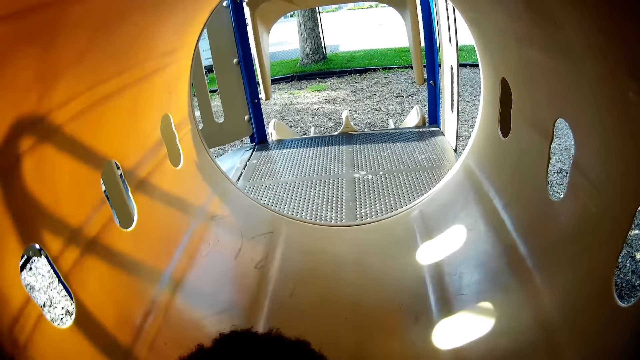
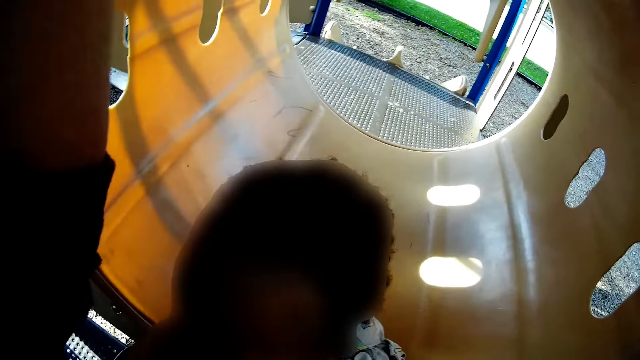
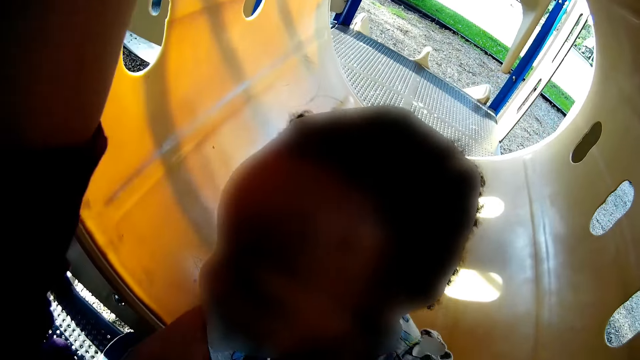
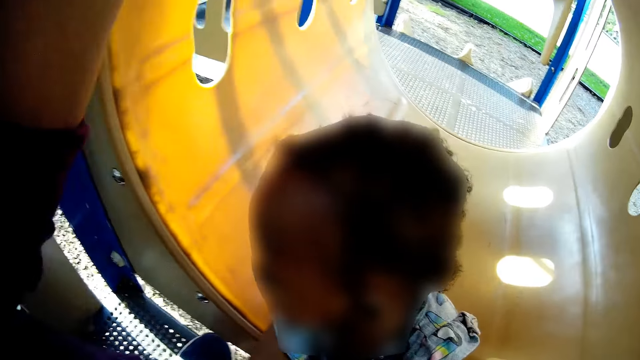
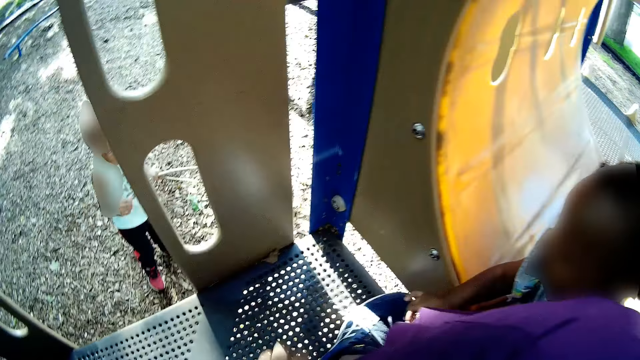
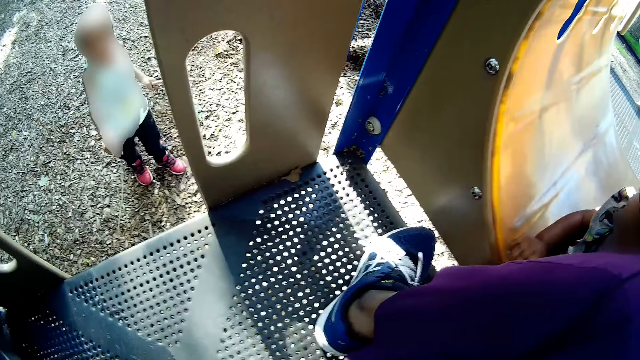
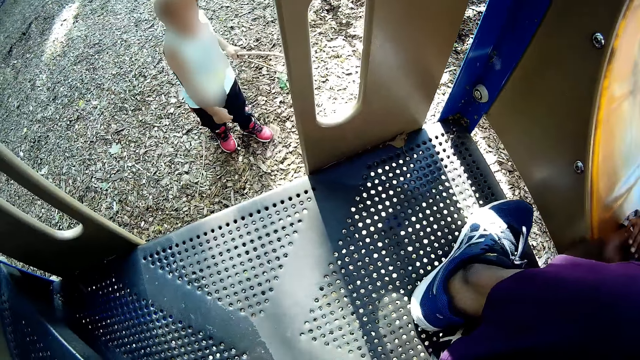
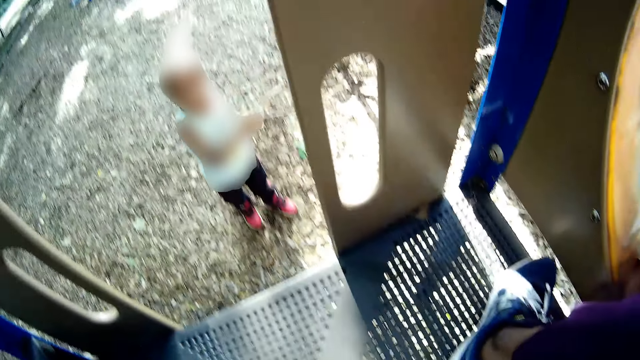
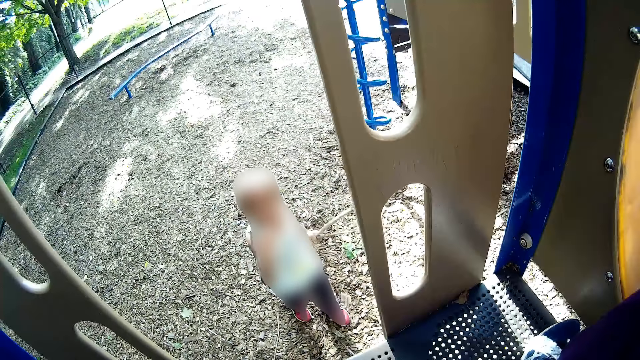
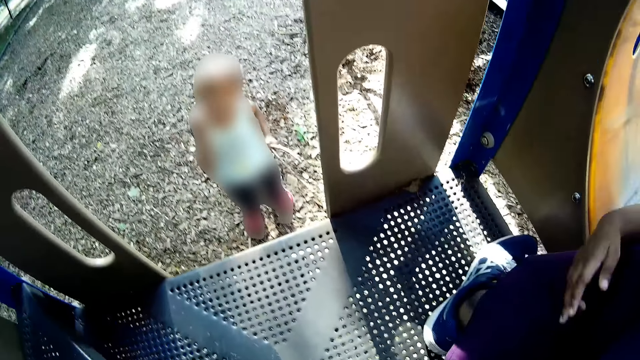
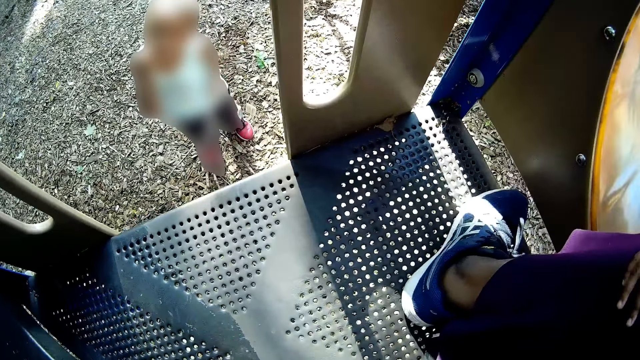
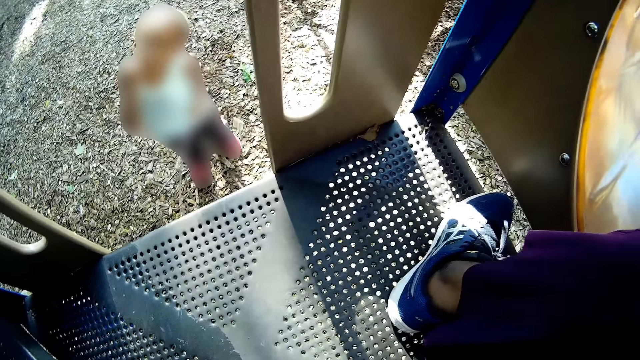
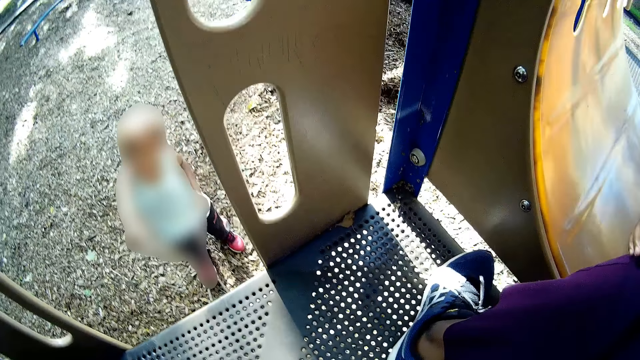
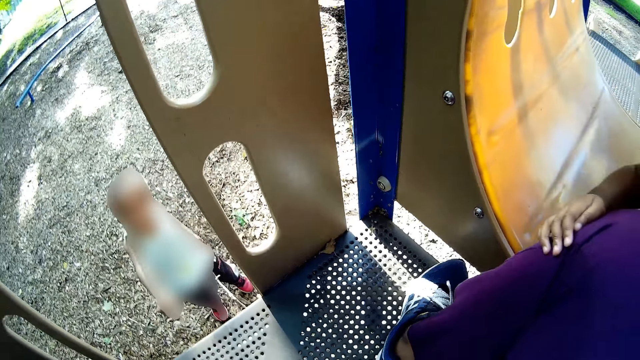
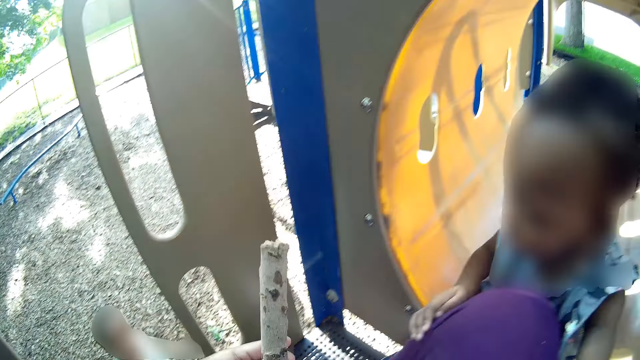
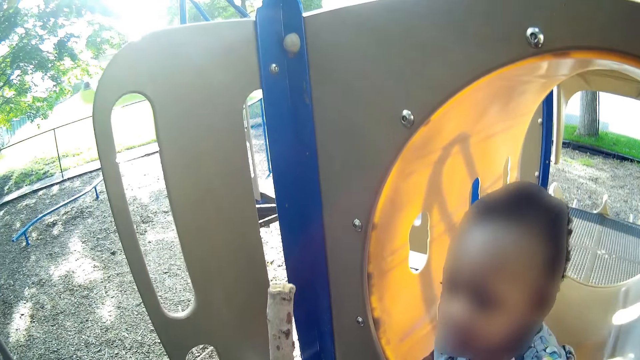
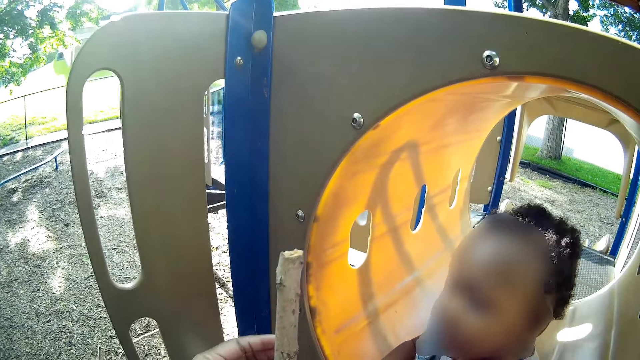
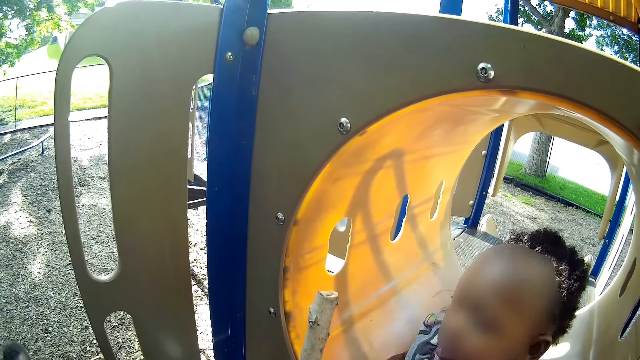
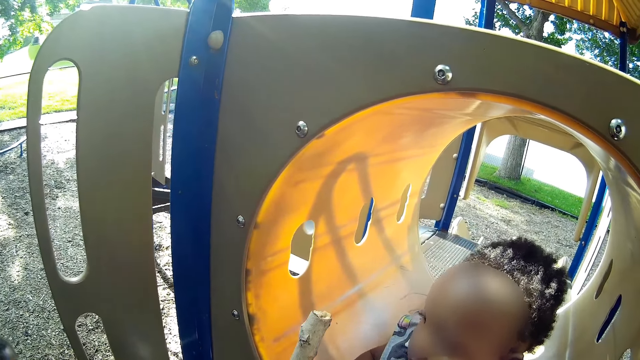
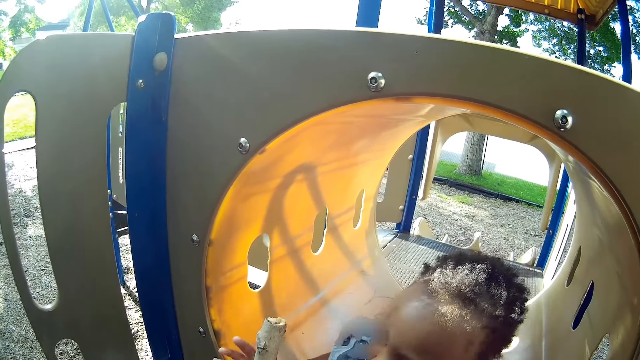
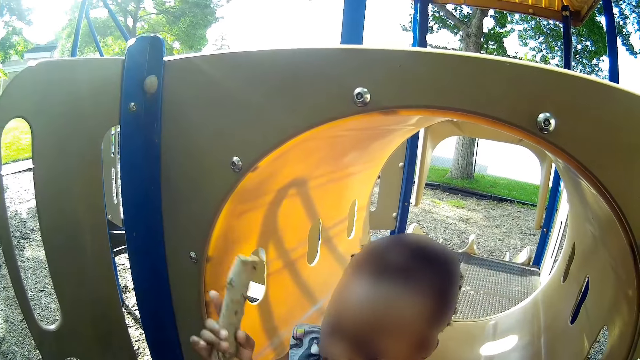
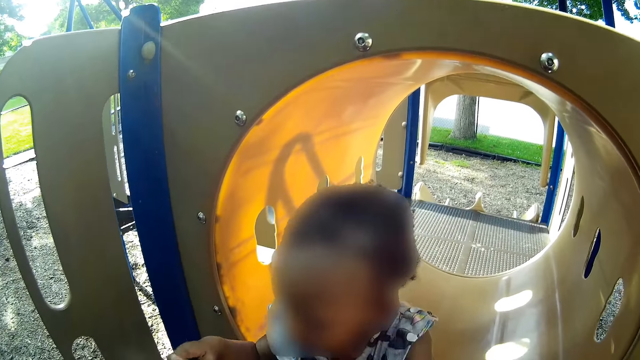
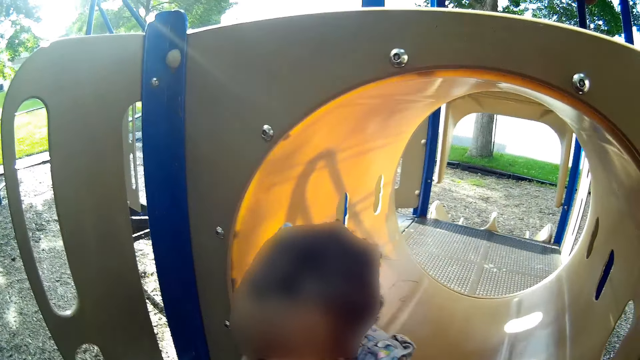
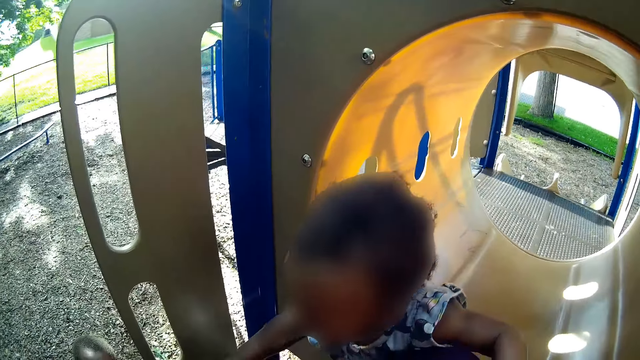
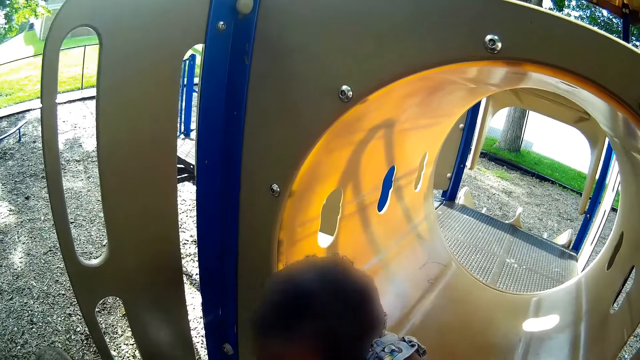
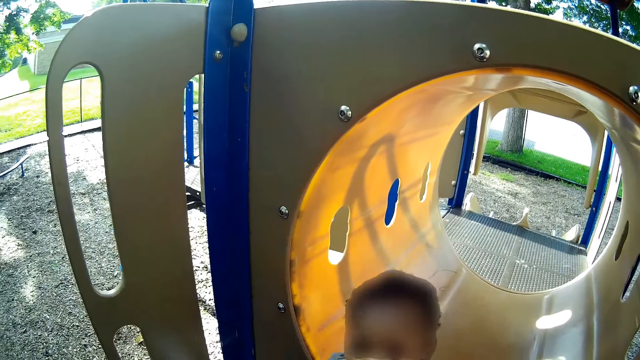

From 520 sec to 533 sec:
The boy holds the twigs in his left hand. The camera wearer looks at a person. She holds a stick in her left hand. She passes the stick to the girl with her left hand. The girl collects the stick with her right hand.

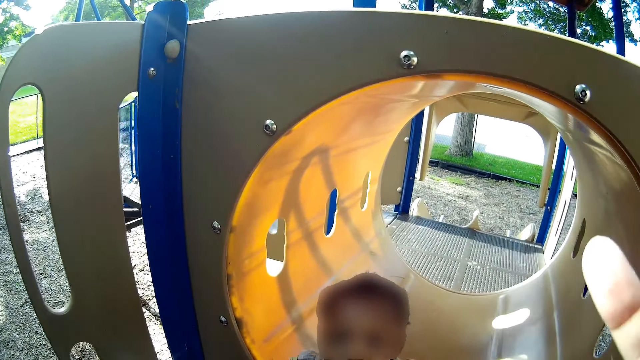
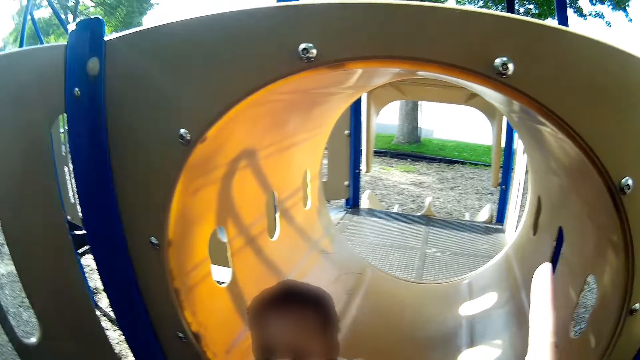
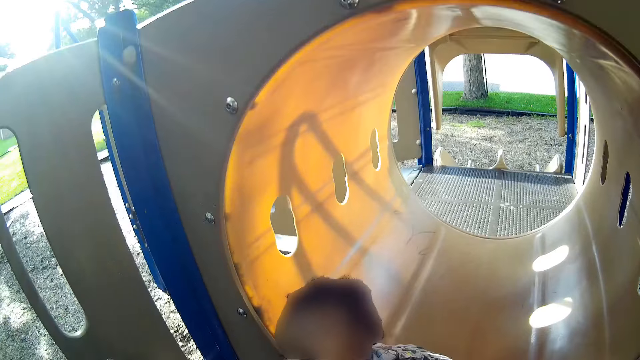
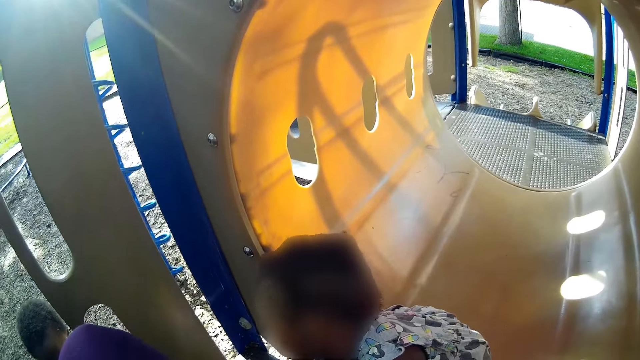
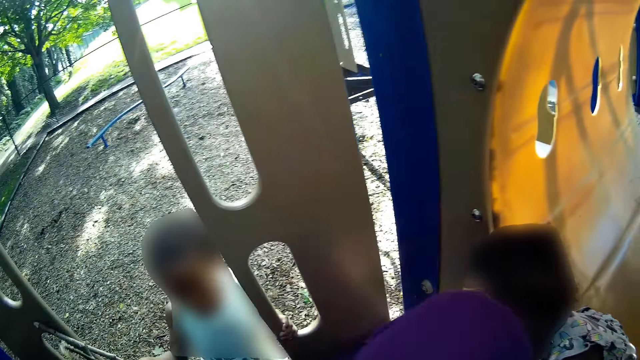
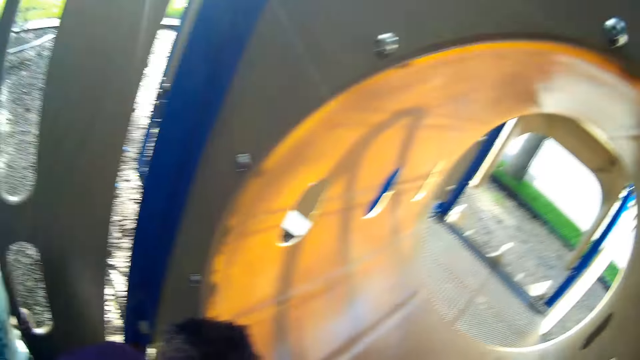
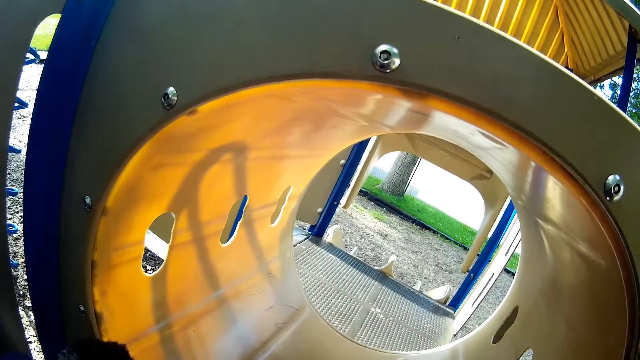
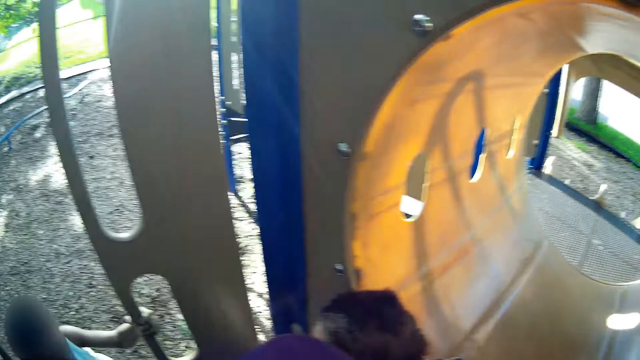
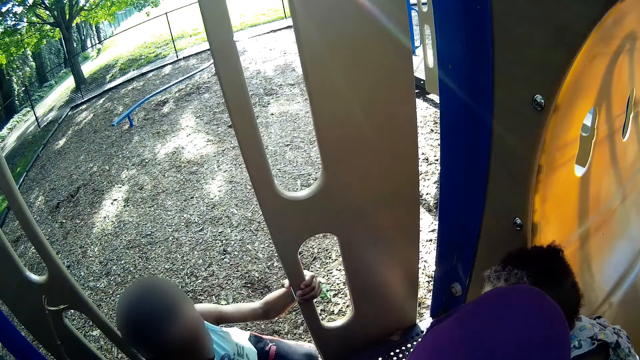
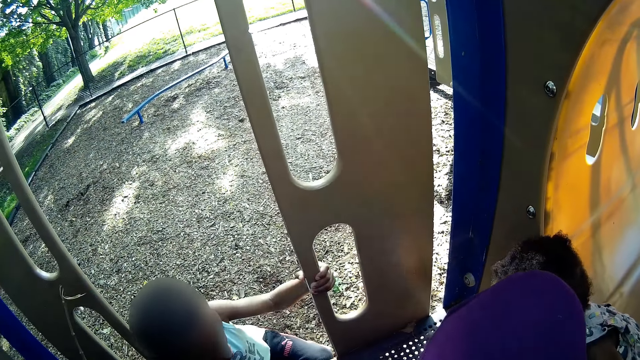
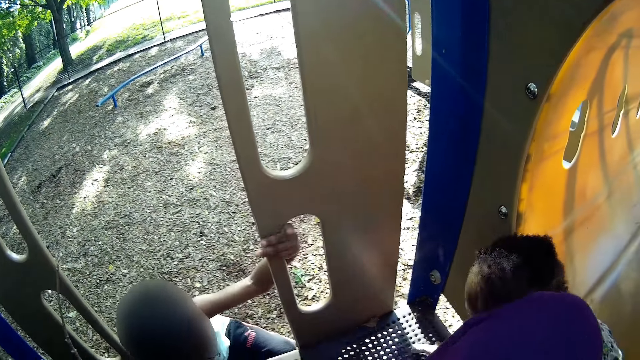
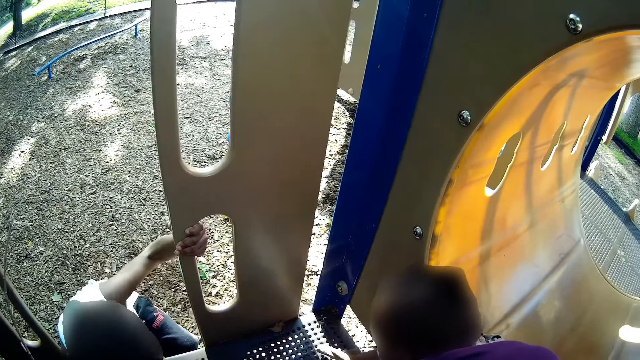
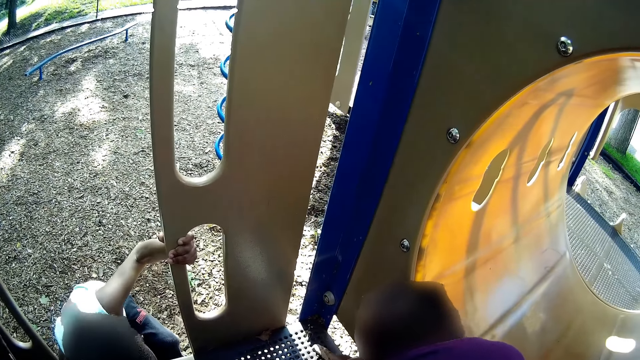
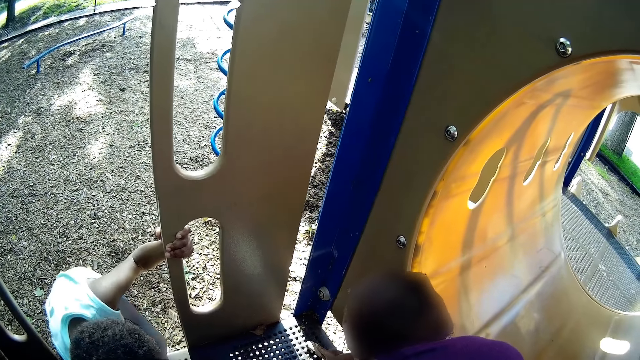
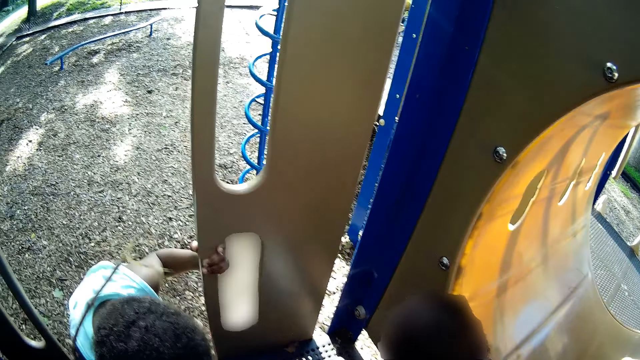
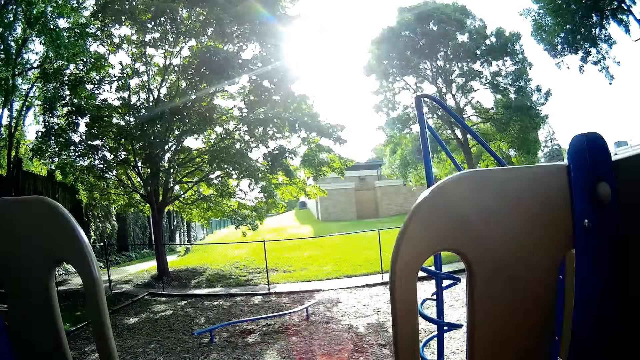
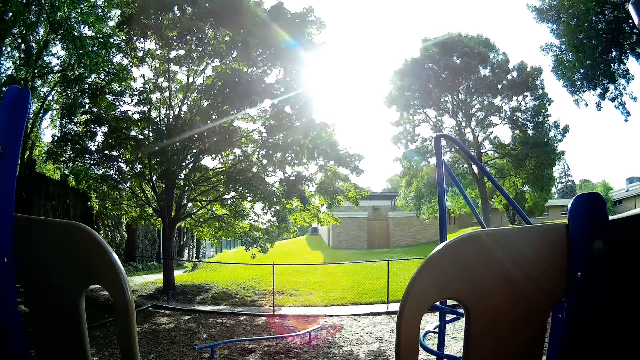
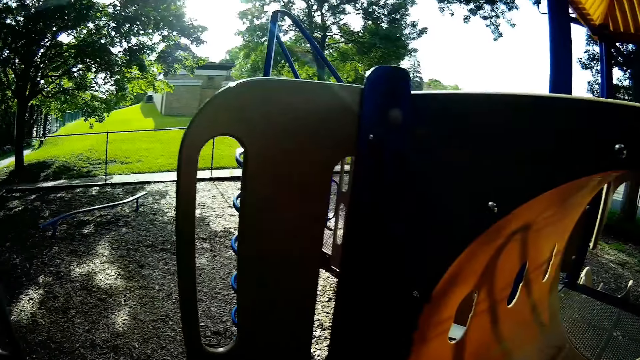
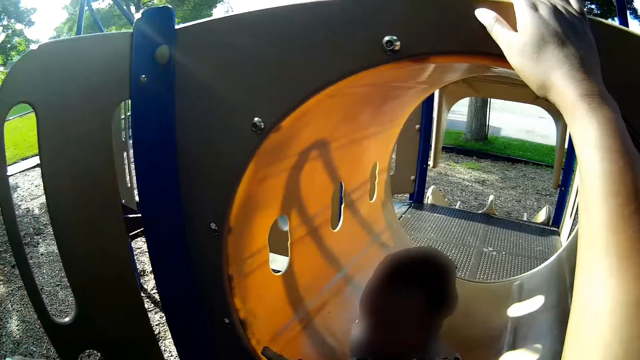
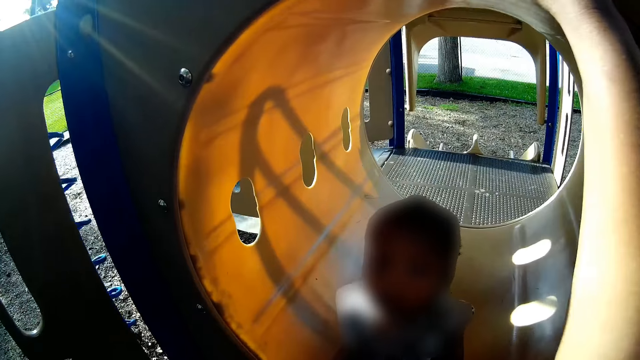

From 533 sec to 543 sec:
The camera wearer looks at a person. The boy climbs the step to the top of the slide. The camera wearer looks at another person.
